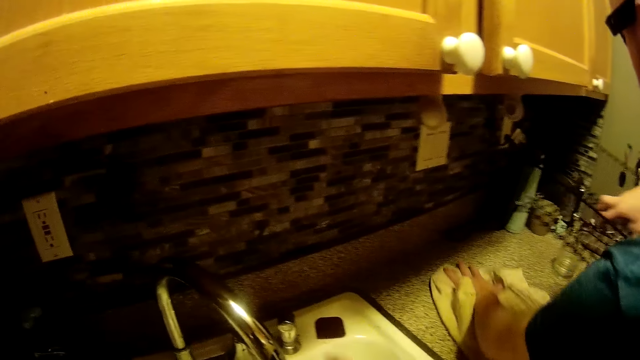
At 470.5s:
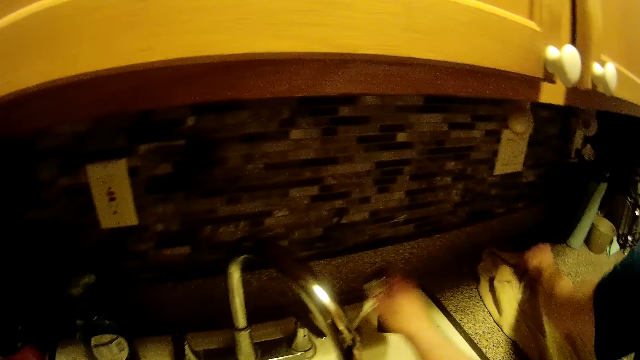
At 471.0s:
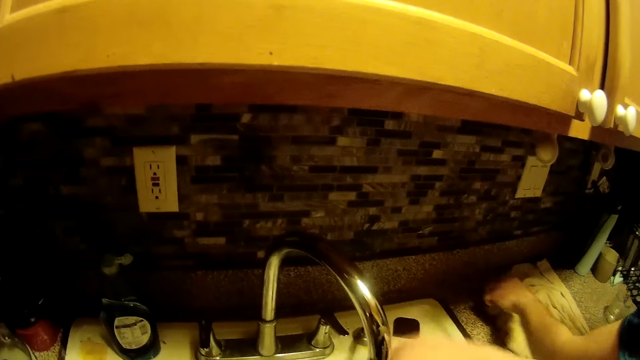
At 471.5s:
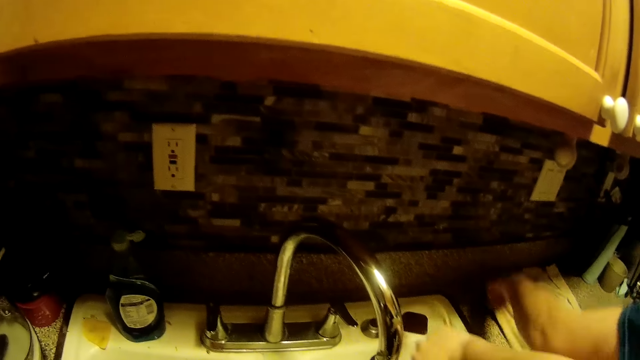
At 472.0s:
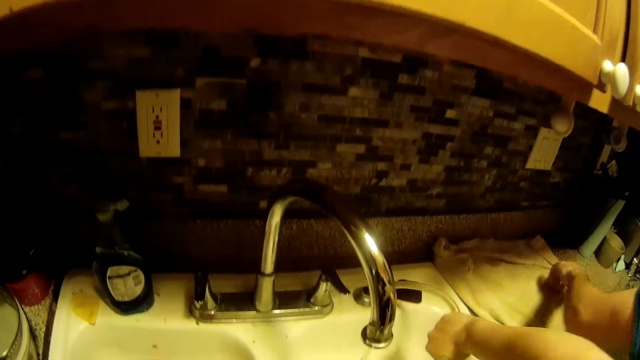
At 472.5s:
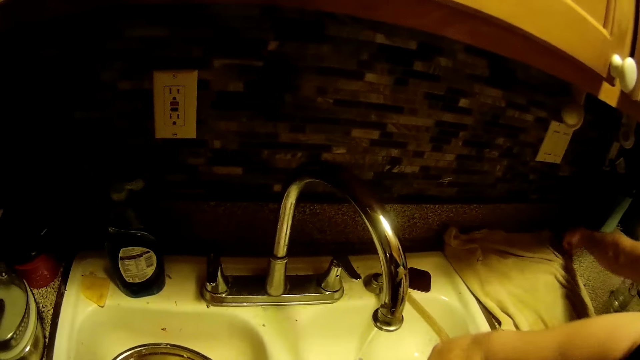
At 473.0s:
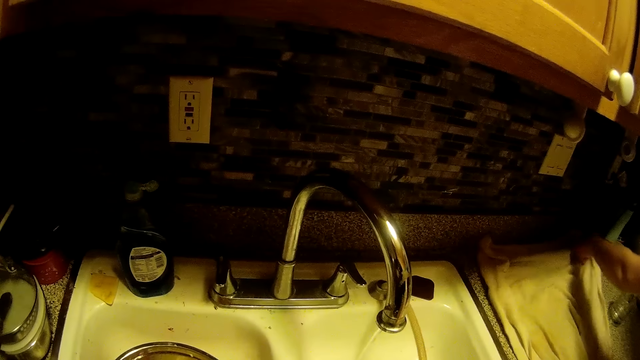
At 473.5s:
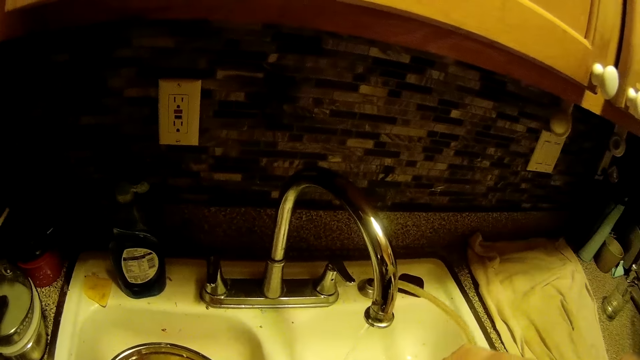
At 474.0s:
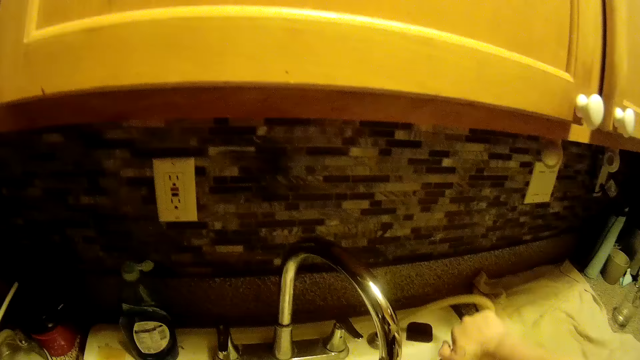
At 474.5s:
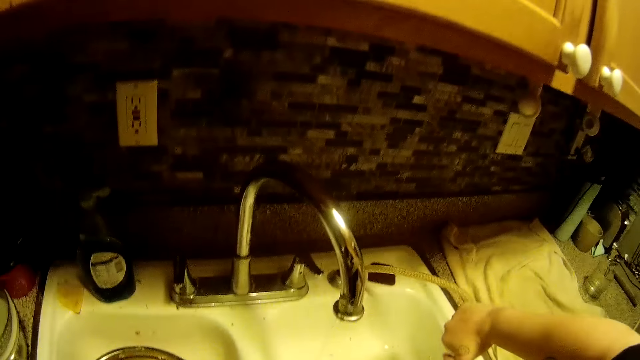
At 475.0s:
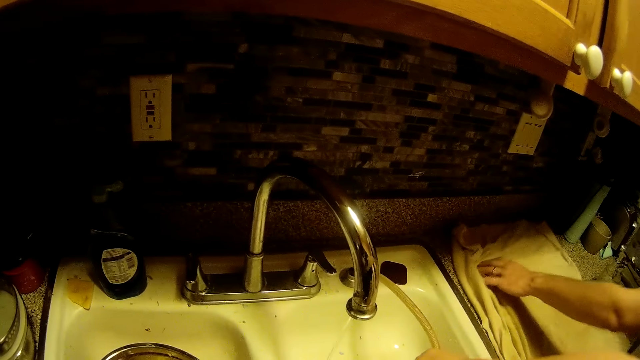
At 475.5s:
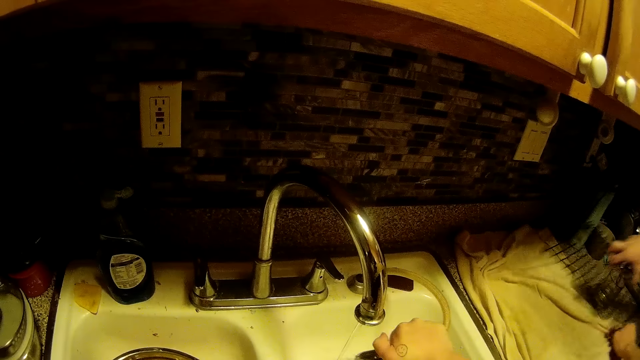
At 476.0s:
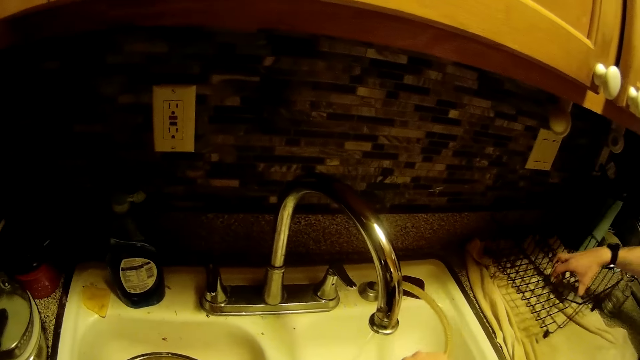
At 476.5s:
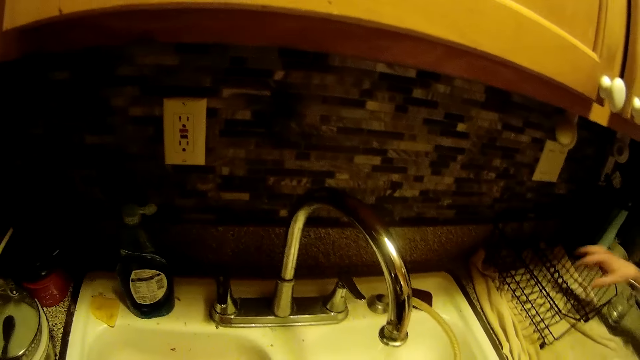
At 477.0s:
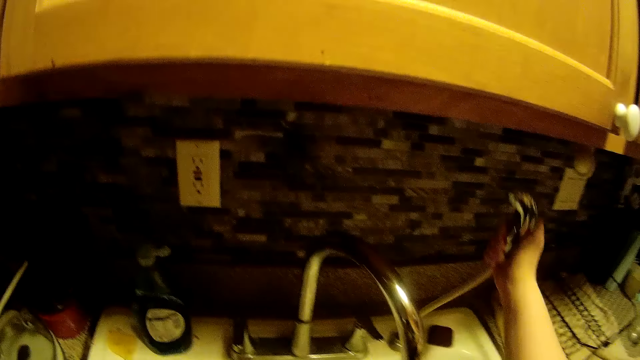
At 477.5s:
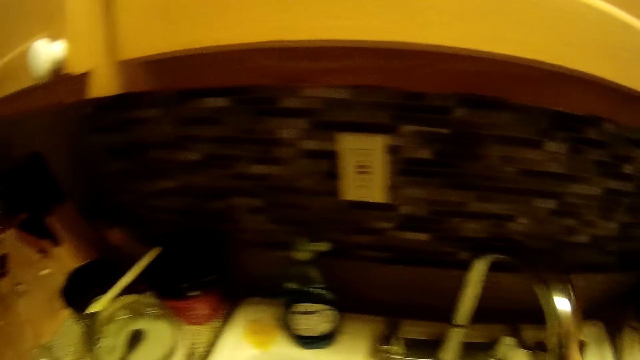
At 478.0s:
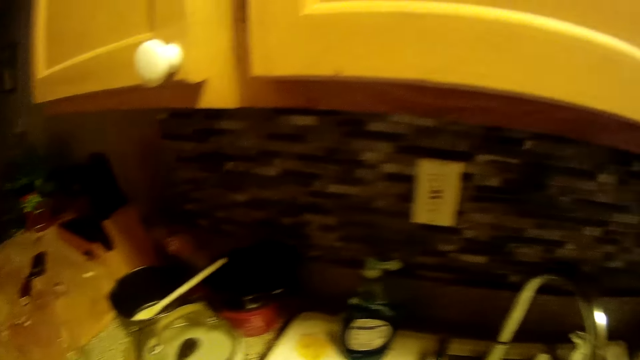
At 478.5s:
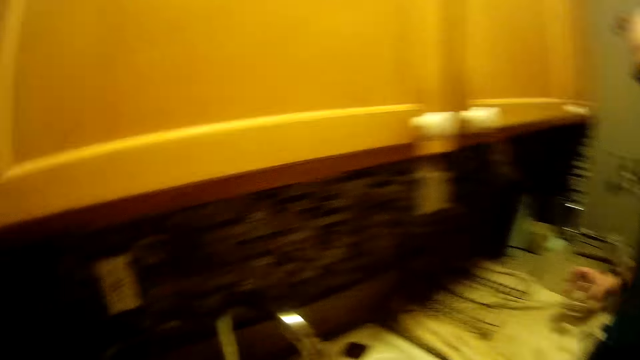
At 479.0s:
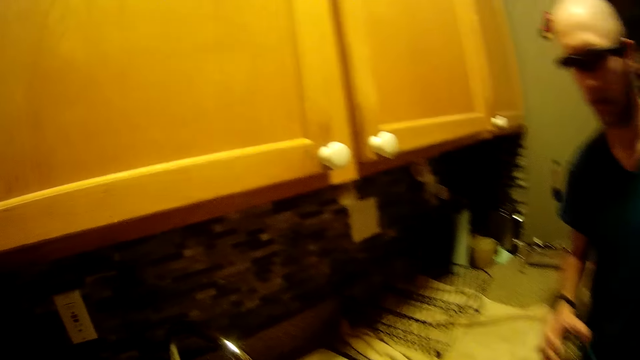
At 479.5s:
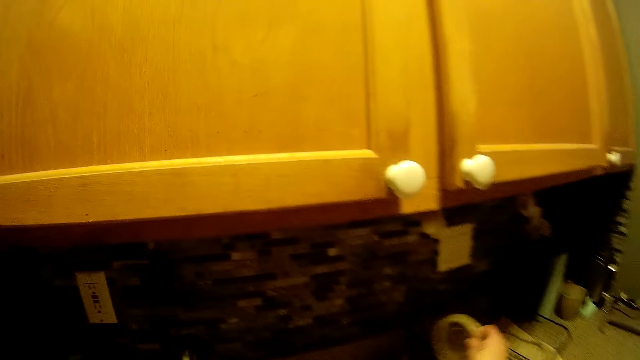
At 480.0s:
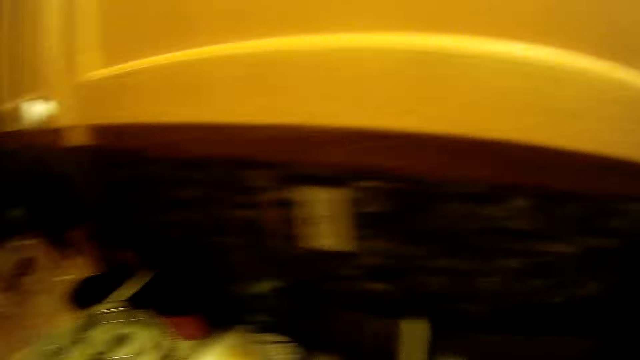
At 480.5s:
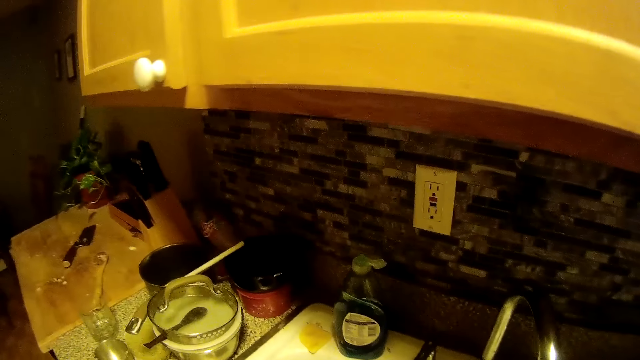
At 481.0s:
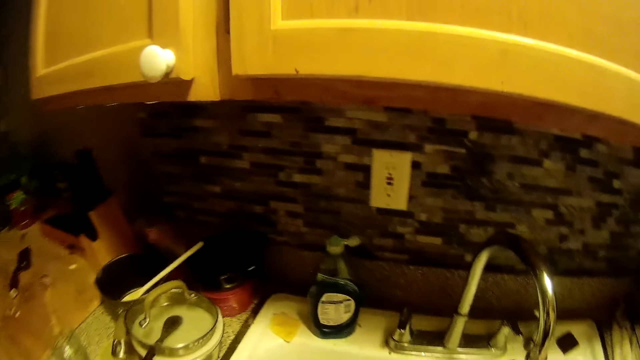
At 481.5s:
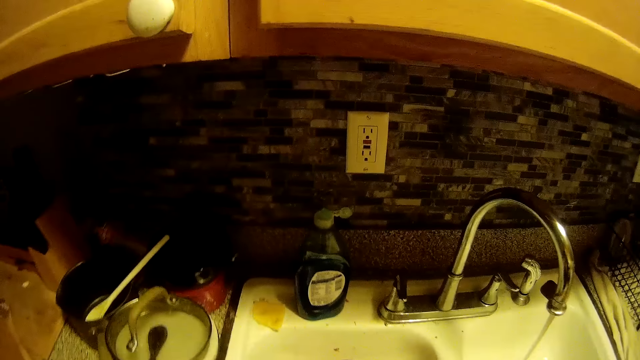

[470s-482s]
The man picks up the silverware basket with his right hand from the kitchen counter top. He cleans the kitchen counter top with the napkin in his left hand. The camera wearer picks up a spray tap from the kitchen sink with her right hand. The man lays the napkin on the kitchen counter top with his left hand. The camera wearer rinses the kitchen sink with the spray tap in her right hand. The man places the silverware basket on the napkin on the kitchen counter top with his right hand. The camera wearer places the spray tap on the kitchen sink with her right hand. She talks to the man. She places a tray on the silverware basket on the napkin on the kitchen counter top with her right hand.

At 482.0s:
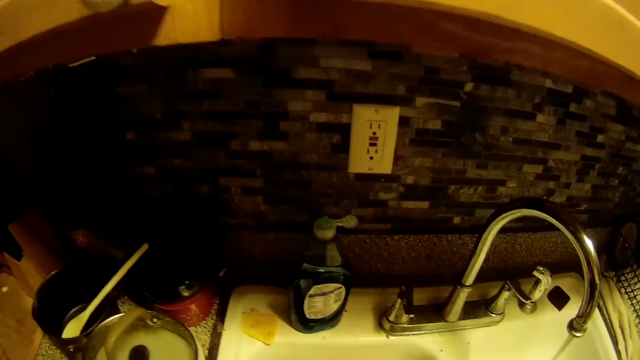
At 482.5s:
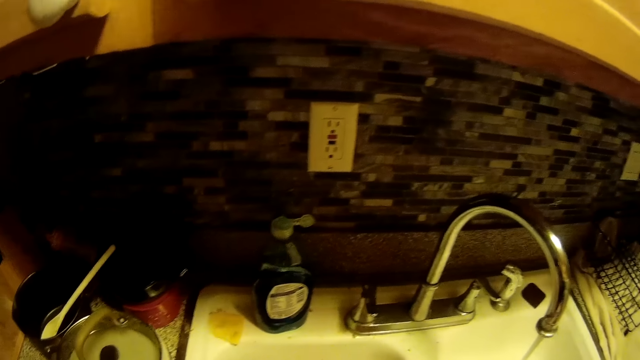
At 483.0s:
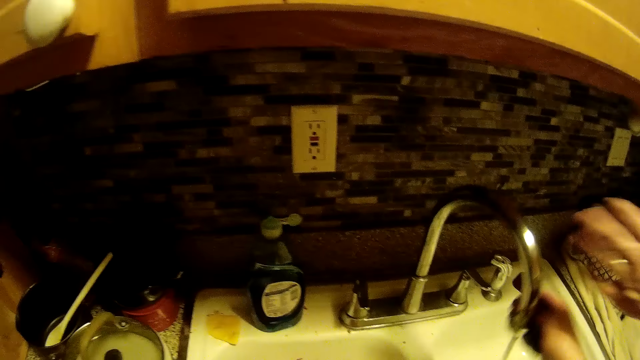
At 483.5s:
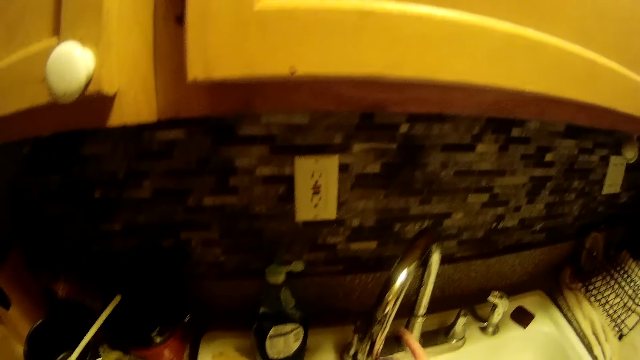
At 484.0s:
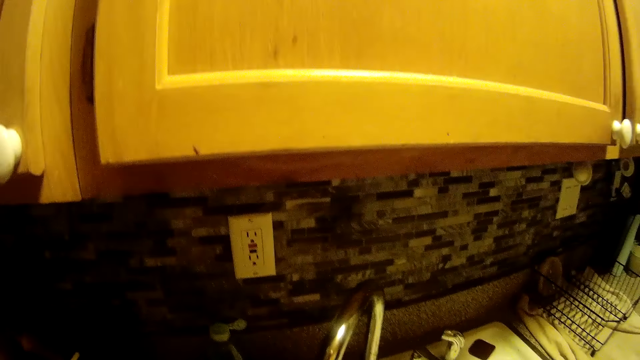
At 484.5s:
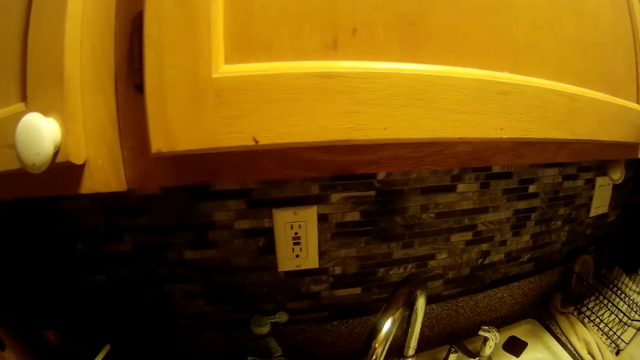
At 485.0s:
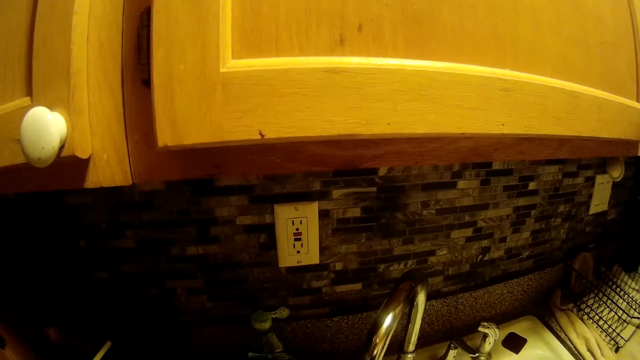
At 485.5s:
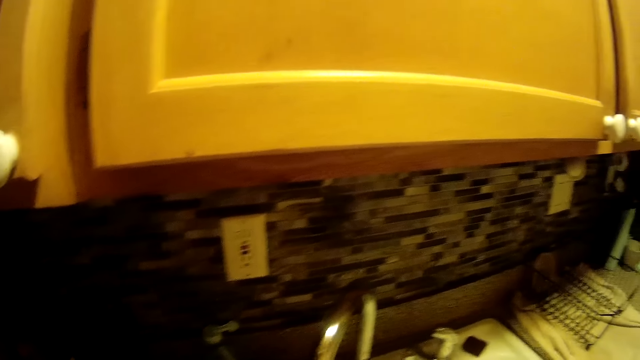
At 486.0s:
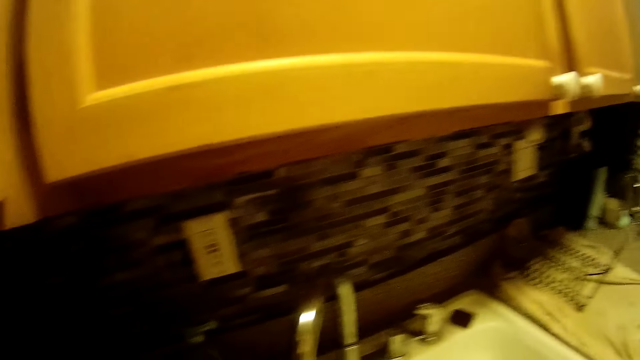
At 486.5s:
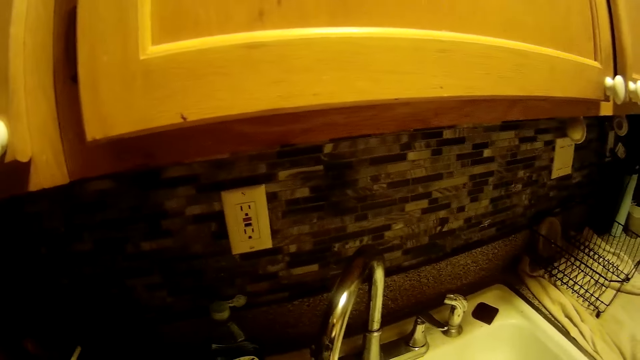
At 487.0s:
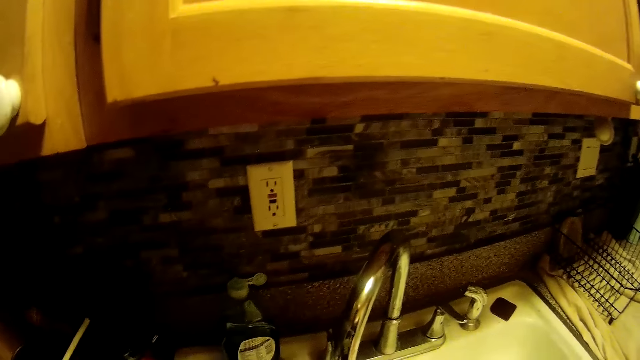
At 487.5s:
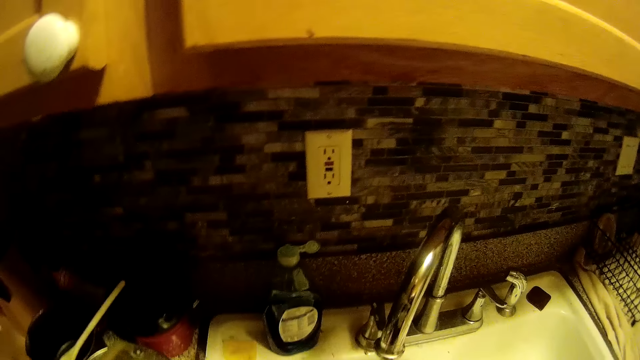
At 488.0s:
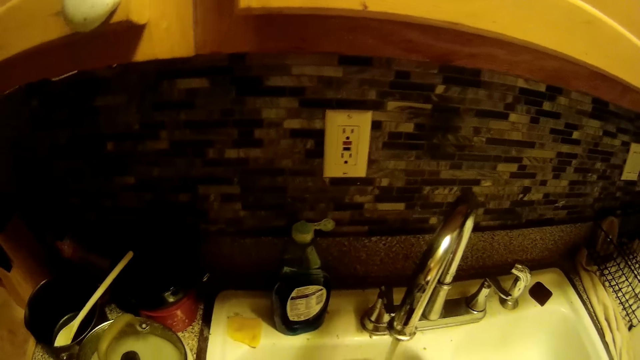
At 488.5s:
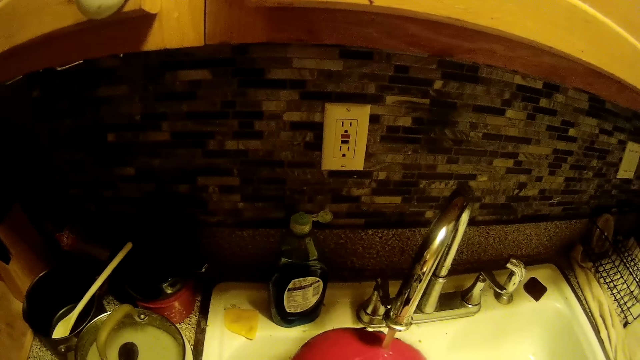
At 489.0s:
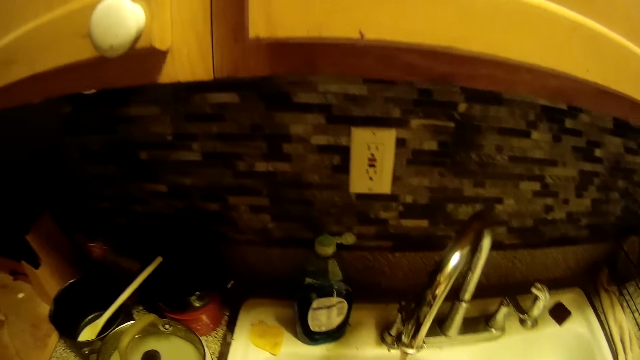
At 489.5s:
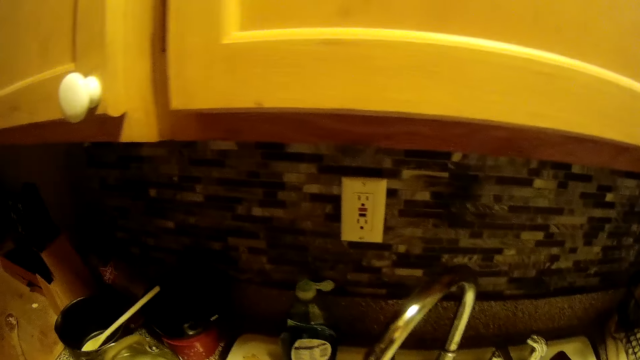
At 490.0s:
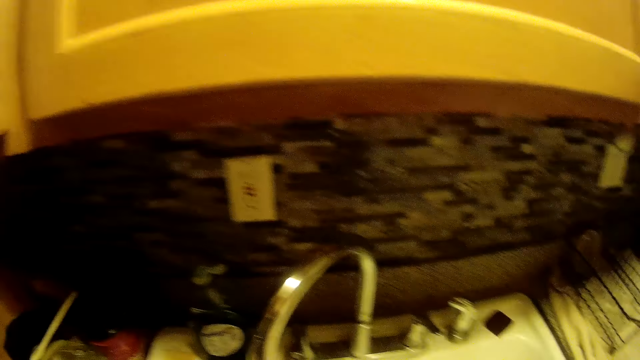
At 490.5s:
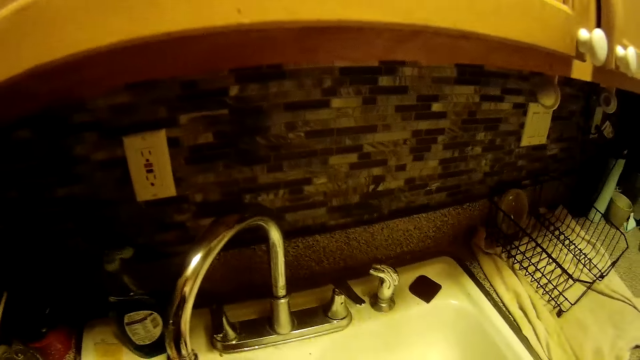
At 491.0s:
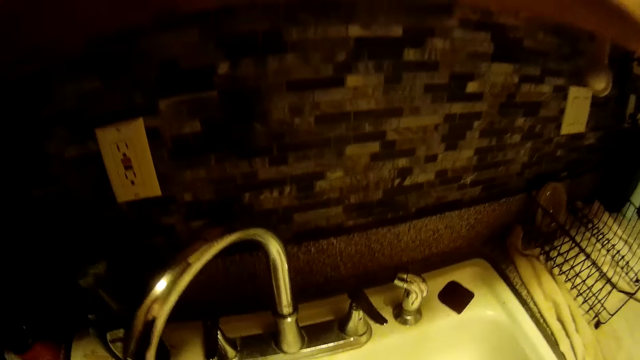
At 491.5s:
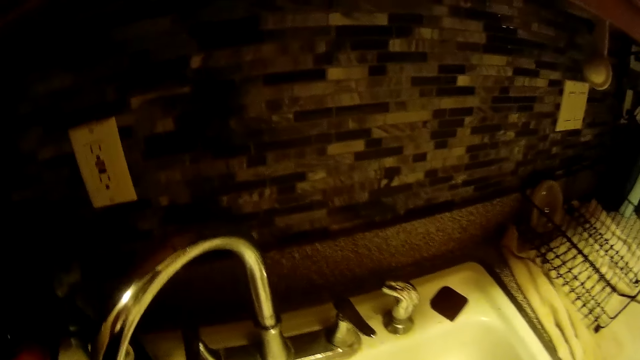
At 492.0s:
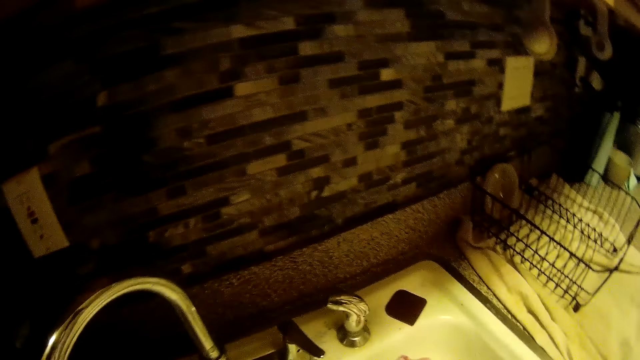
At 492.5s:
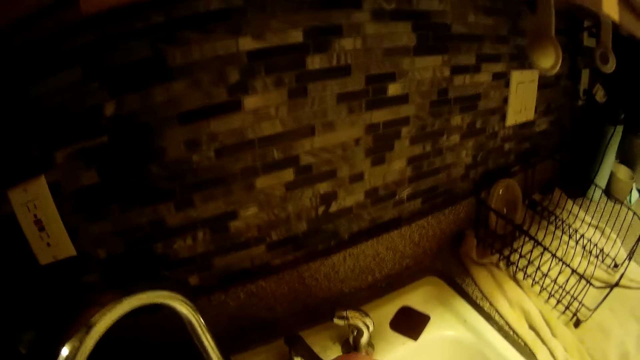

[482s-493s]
The camera wearer adjusts the kitchen sink tap with her right hand. She talks to the man. She rinses a plate in her hands with water from the kitchen sink tap.
